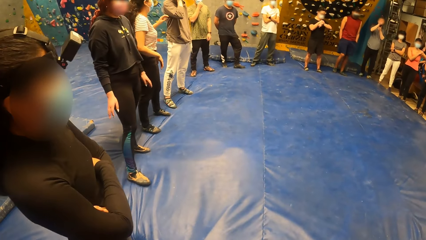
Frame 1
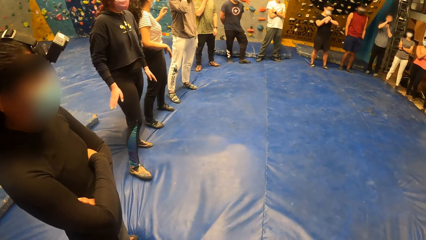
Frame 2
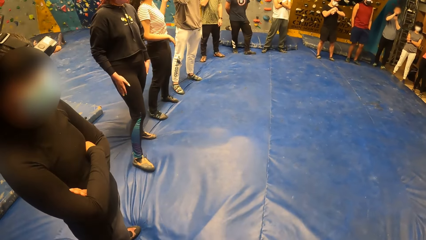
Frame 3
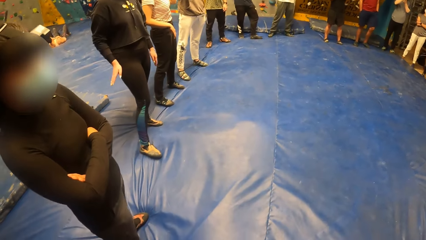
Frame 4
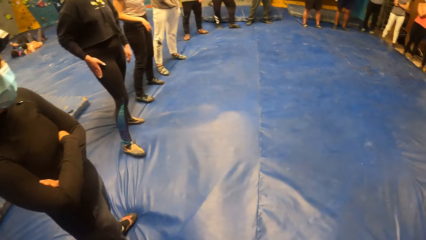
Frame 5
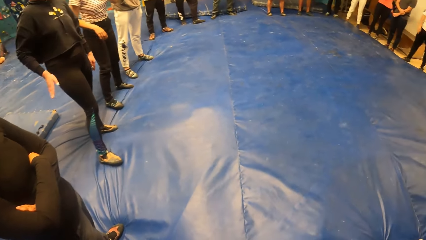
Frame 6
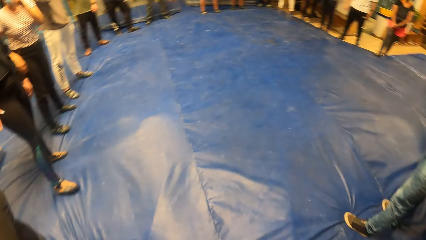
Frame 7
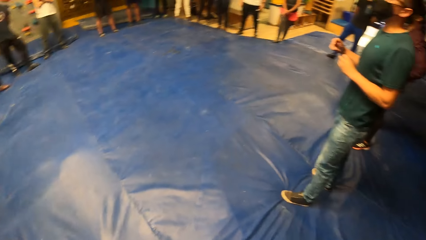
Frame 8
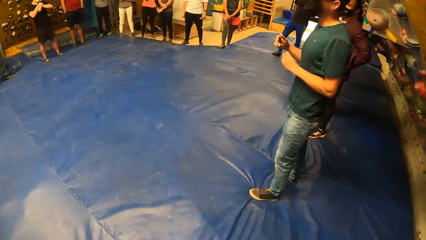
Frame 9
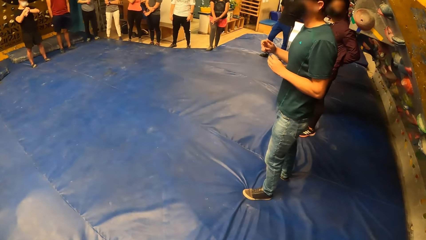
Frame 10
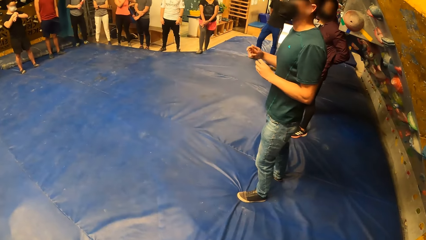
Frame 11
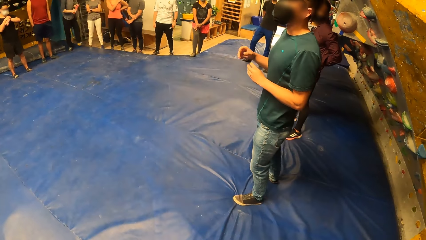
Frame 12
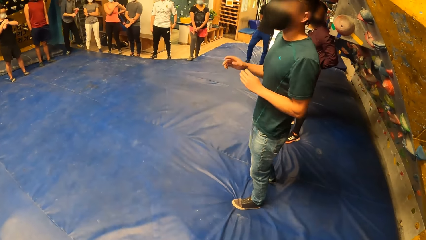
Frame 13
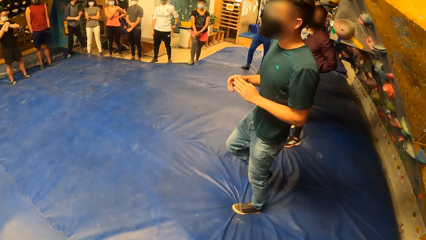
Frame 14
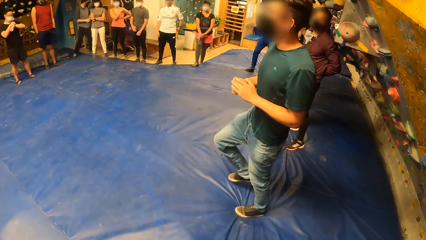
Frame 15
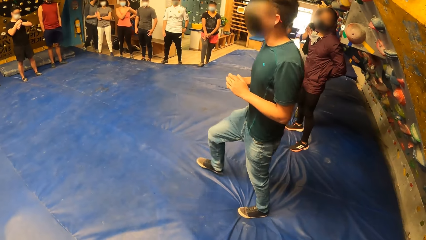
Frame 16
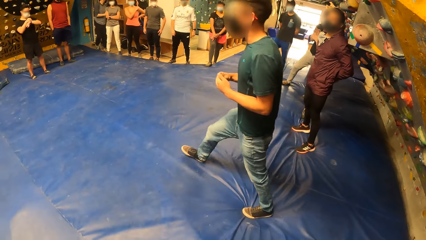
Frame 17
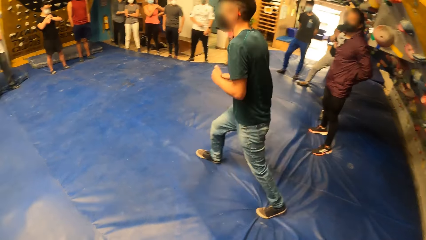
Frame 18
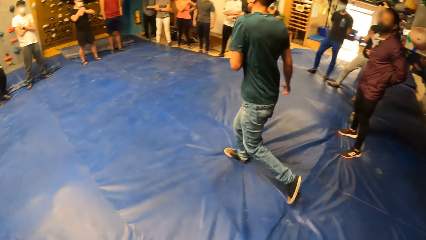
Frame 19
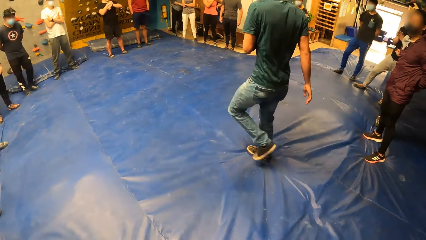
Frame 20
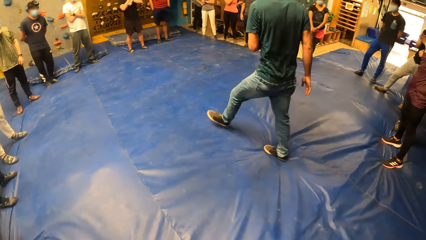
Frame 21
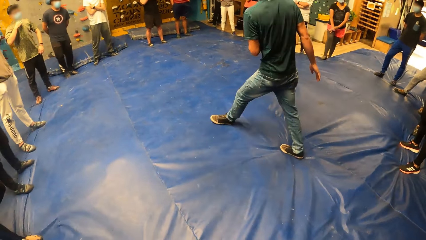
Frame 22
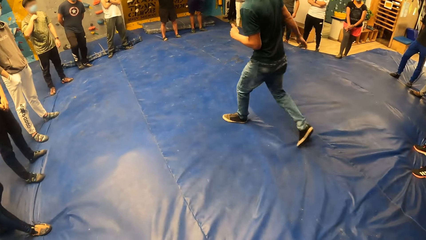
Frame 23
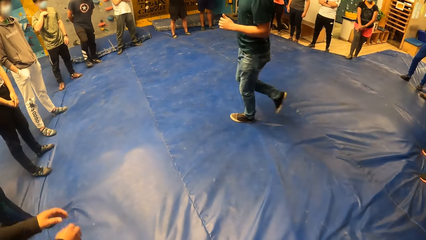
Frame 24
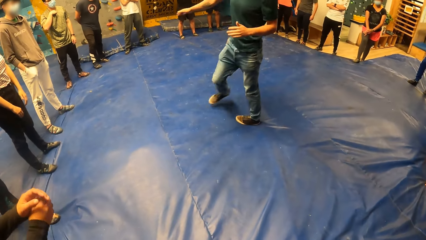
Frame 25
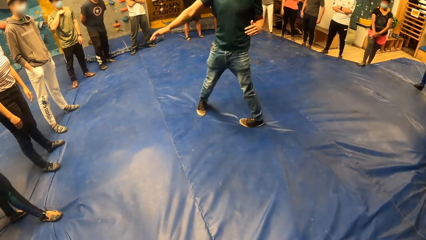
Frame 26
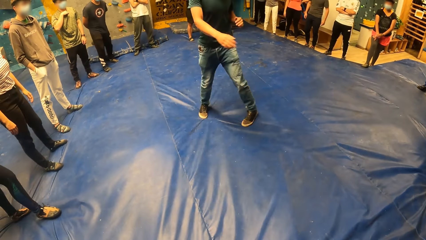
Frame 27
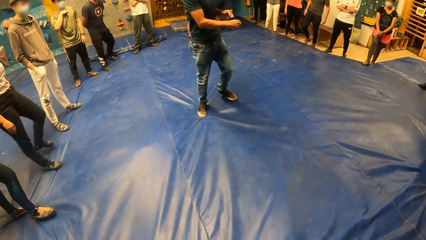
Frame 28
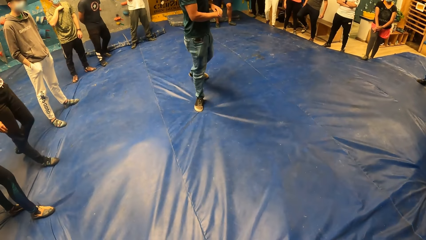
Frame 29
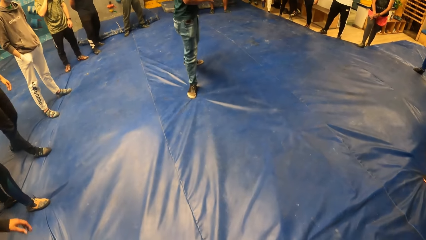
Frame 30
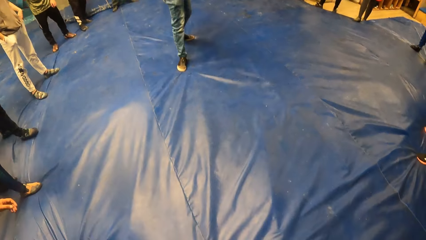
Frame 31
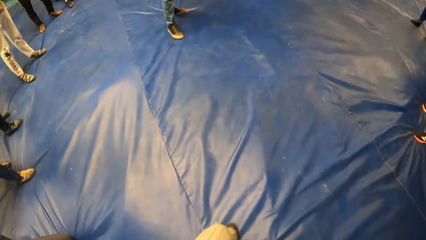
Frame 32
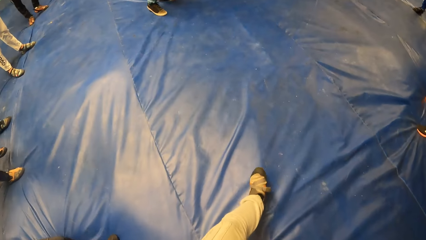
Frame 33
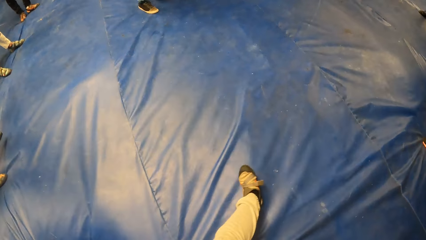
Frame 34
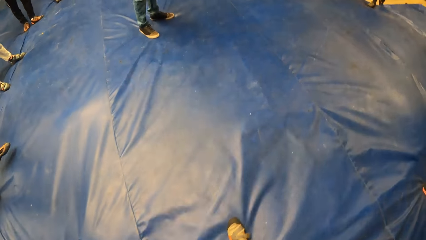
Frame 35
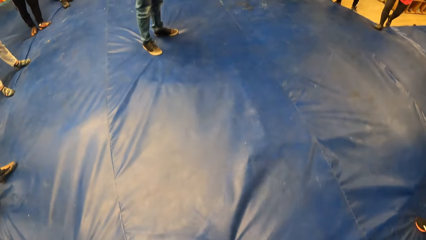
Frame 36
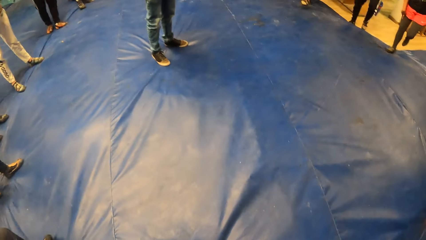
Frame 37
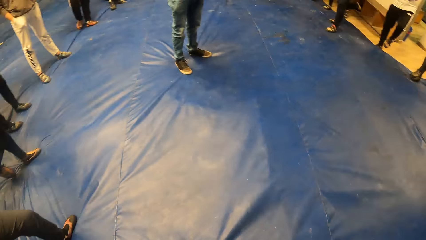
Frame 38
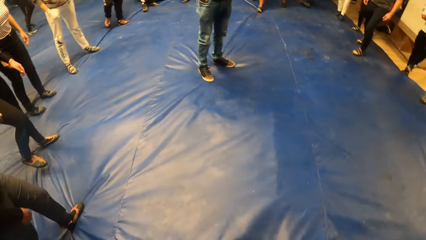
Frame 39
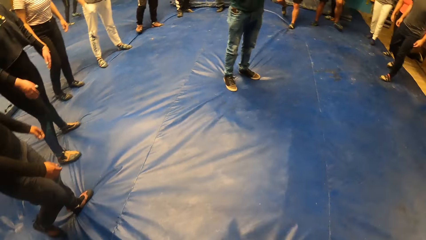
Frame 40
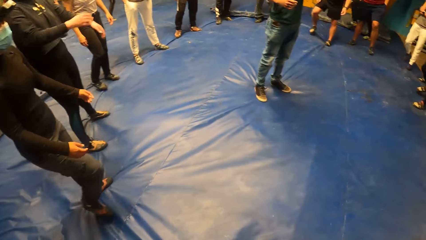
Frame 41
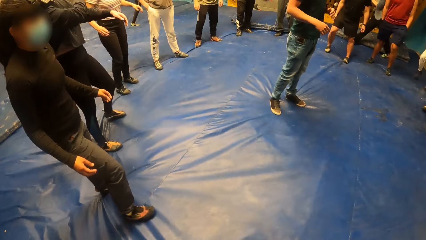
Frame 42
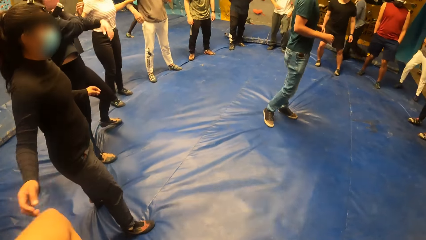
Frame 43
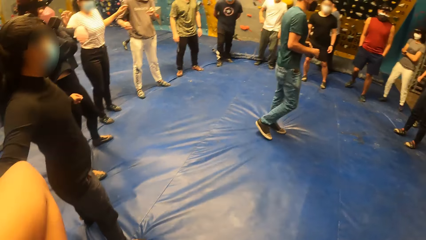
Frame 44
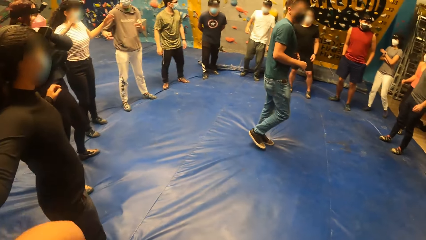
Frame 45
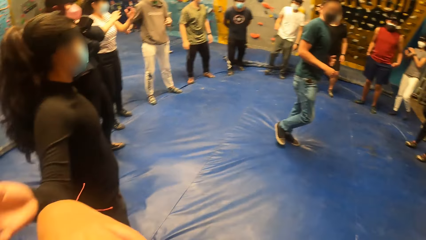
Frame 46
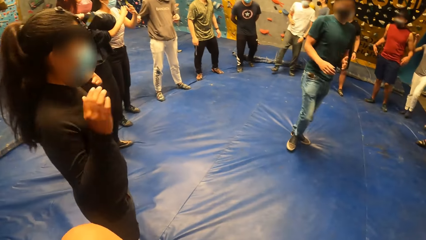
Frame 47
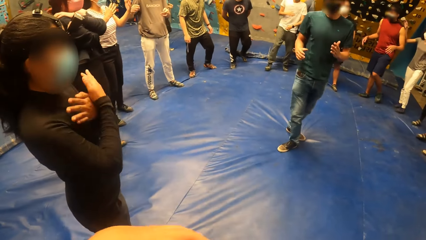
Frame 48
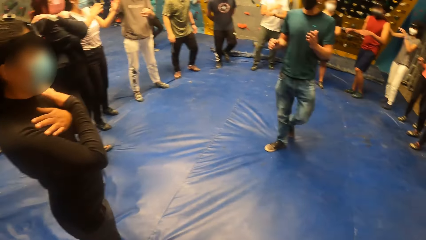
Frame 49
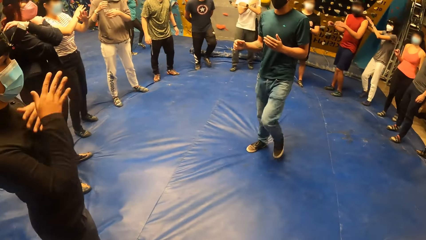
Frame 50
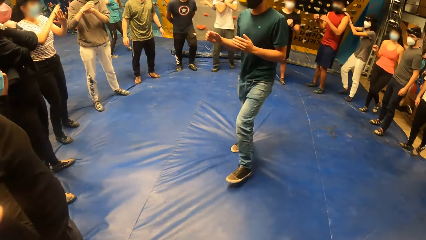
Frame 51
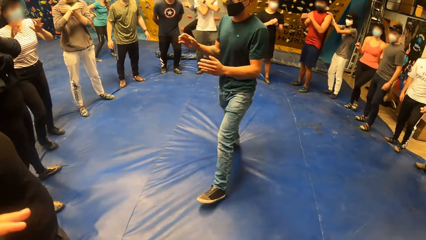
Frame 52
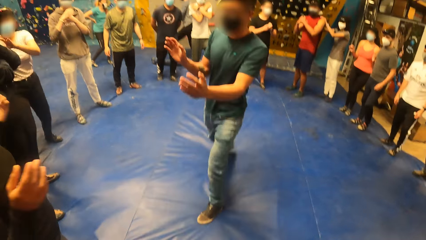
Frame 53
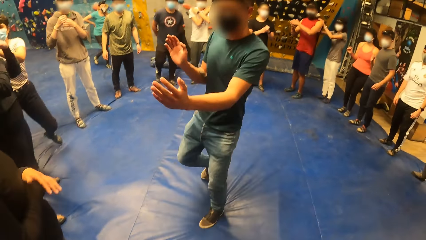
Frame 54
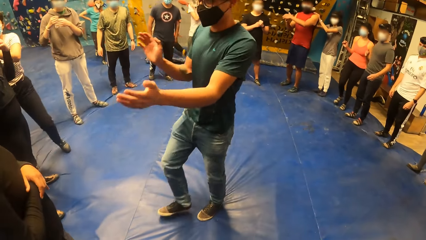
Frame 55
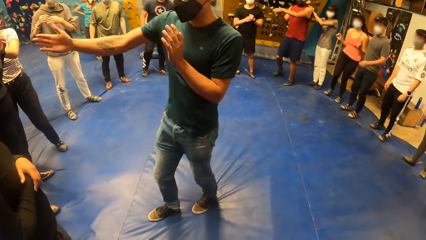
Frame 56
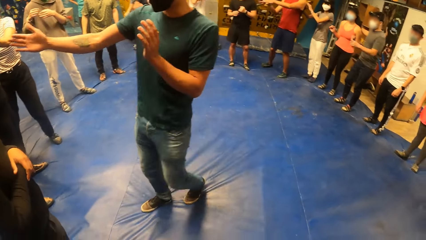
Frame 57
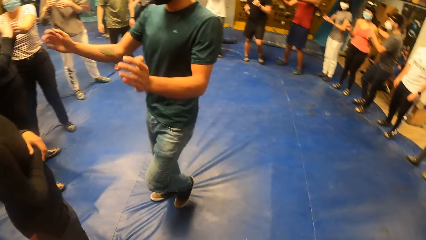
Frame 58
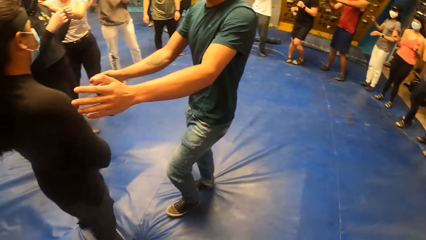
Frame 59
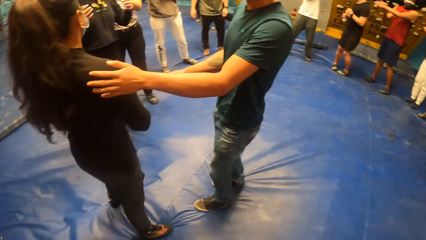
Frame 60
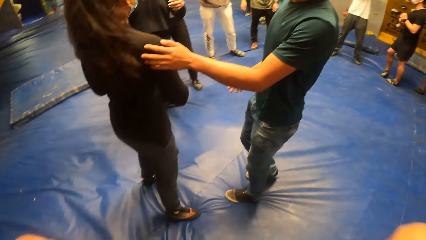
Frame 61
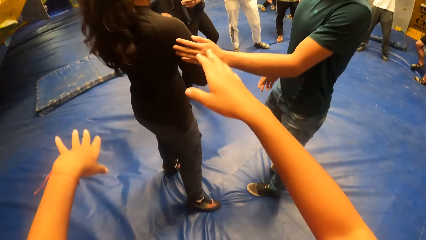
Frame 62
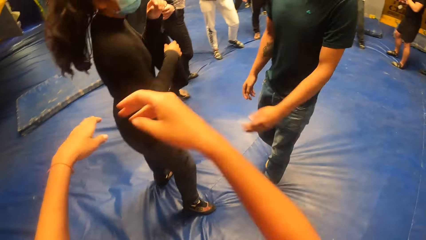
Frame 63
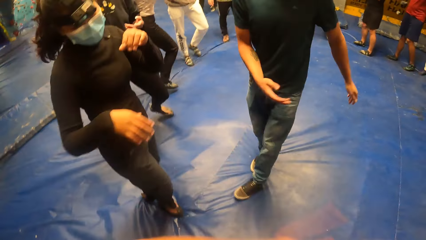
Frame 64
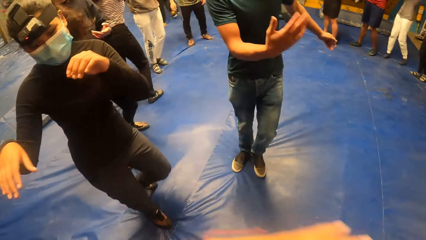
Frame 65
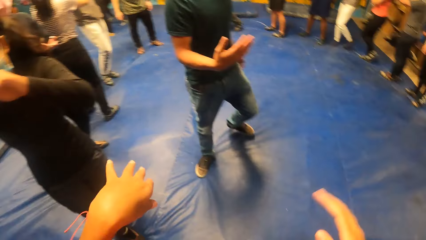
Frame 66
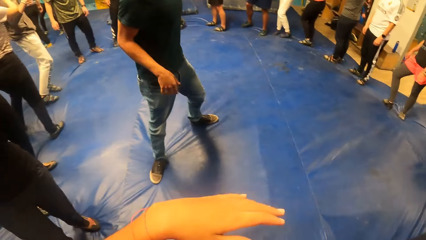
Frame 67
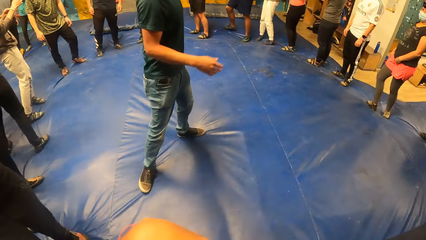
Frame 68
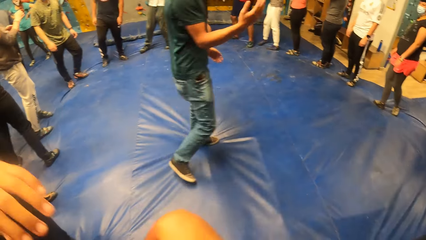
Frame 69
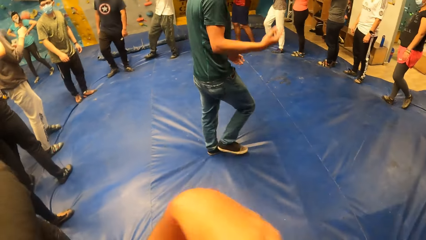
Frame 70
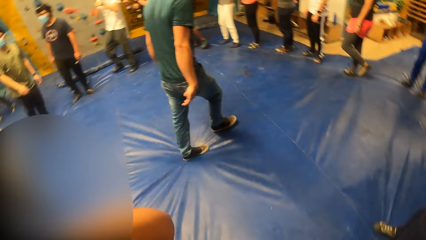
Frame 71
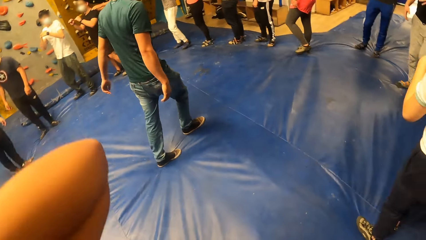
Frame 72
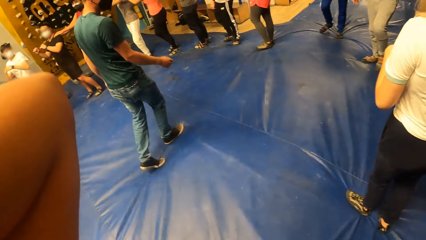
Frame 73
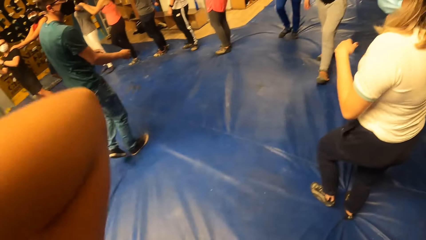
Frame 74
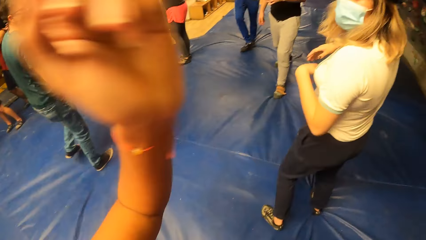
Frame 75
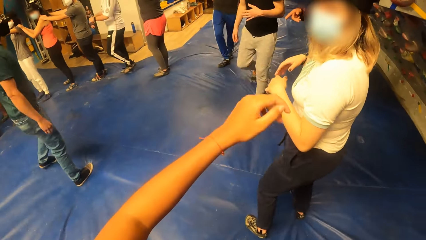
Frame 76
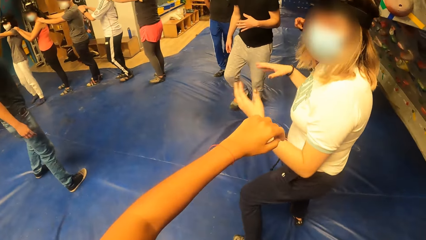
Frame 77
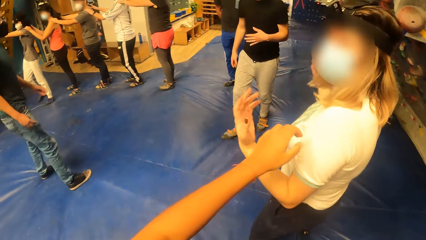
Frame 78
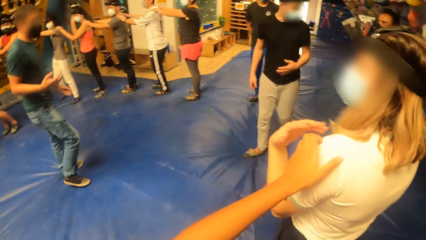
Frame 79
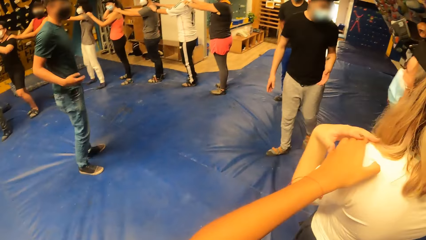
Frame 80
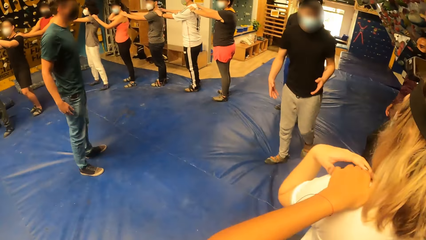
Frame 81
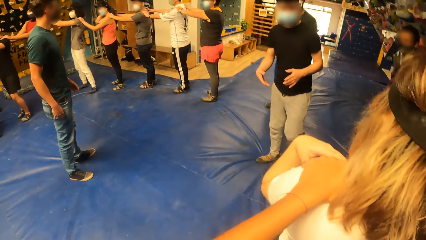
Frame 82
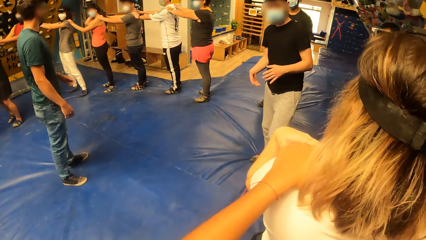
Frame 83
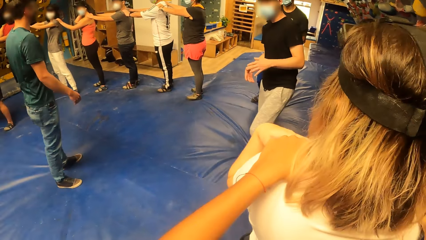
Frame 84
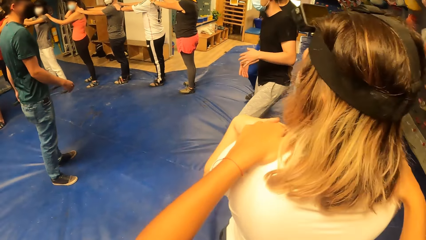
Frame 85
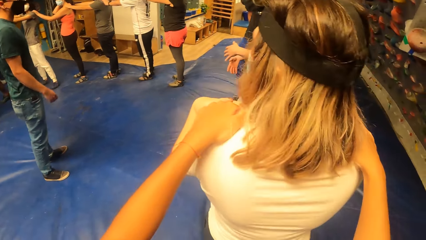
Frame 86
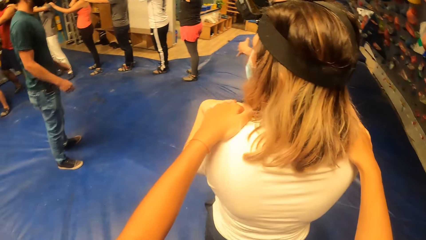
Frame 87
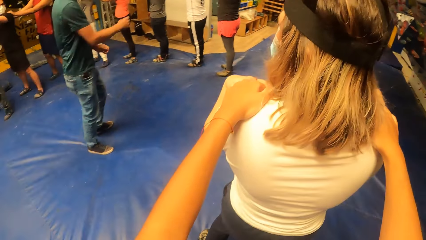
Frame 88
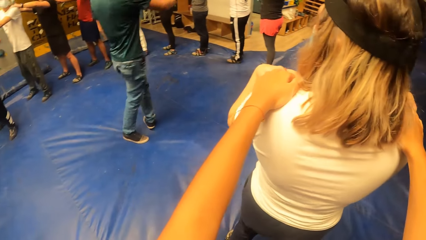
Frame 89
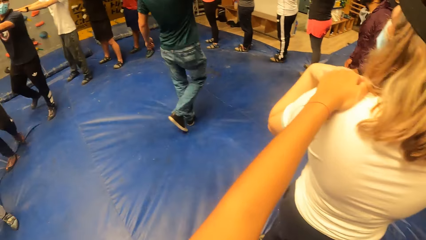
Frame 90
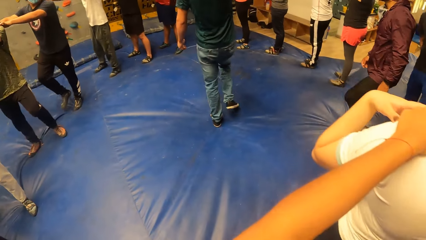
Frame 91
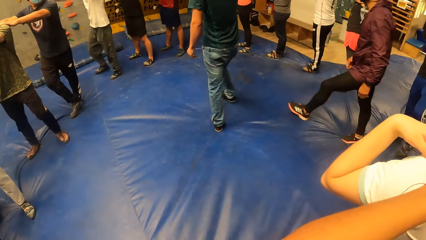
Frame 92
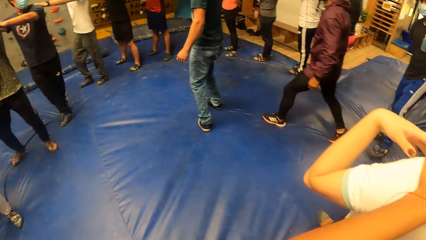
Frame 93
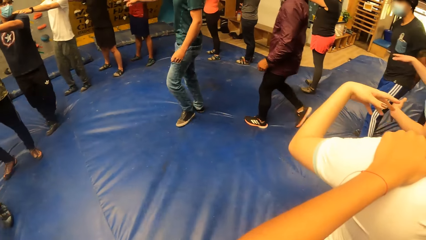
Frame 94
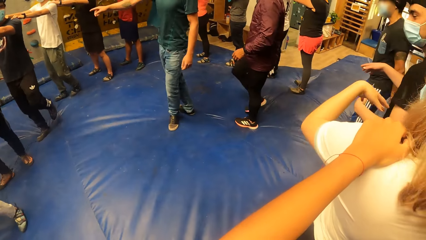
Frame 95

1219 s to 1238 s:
The man walks forward. A person talks to the crowd. The camera wearer dialogues with another person. She holds a woman's shoulder with both her hands.
